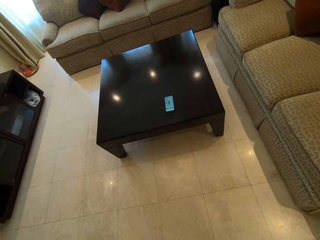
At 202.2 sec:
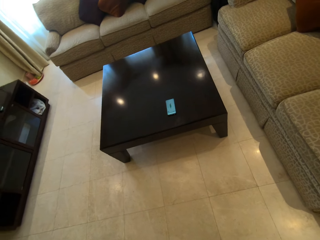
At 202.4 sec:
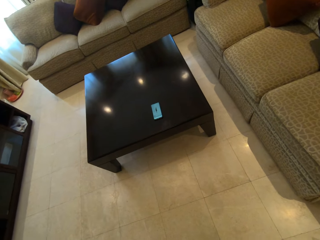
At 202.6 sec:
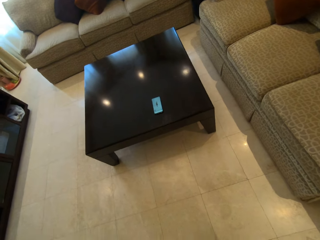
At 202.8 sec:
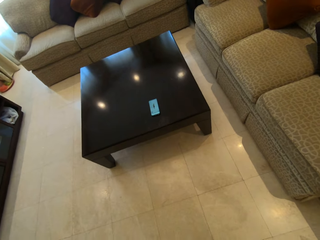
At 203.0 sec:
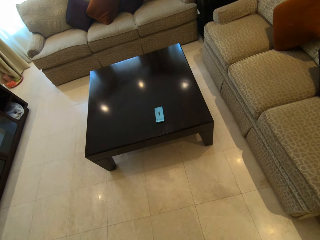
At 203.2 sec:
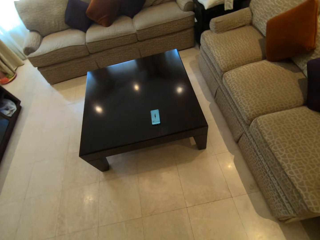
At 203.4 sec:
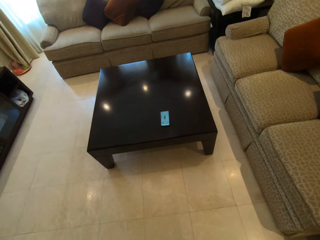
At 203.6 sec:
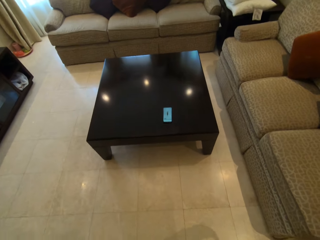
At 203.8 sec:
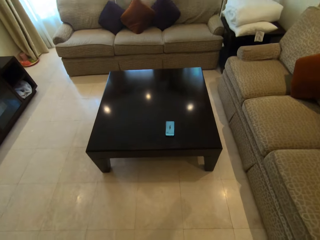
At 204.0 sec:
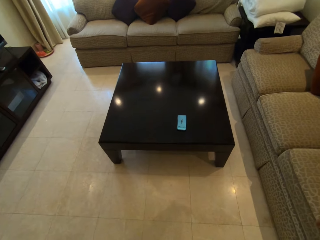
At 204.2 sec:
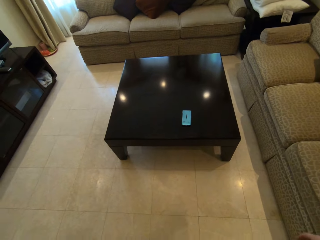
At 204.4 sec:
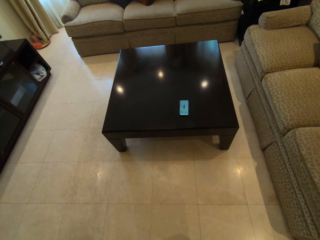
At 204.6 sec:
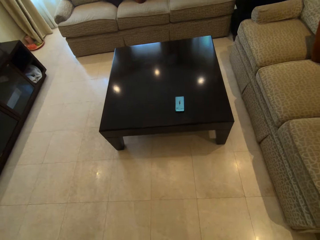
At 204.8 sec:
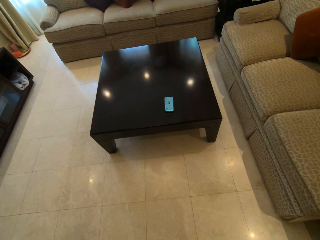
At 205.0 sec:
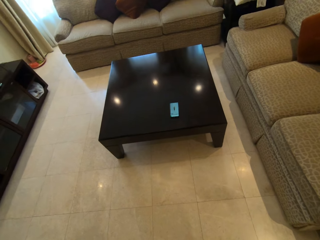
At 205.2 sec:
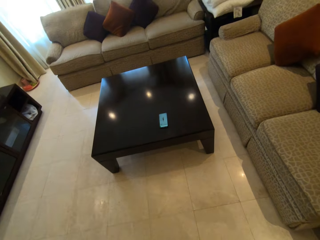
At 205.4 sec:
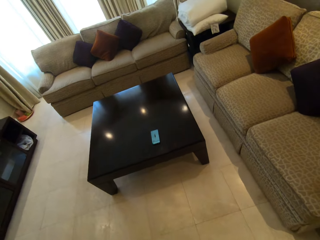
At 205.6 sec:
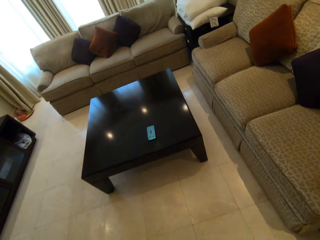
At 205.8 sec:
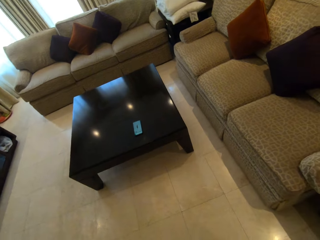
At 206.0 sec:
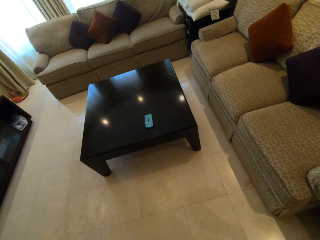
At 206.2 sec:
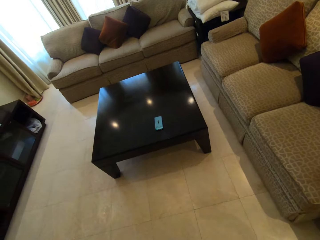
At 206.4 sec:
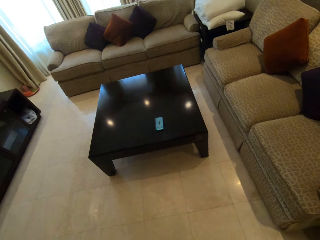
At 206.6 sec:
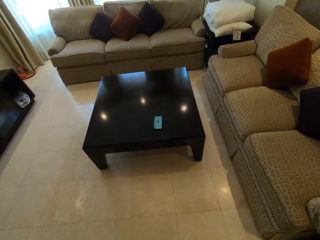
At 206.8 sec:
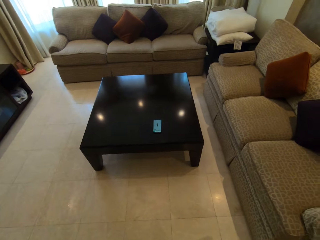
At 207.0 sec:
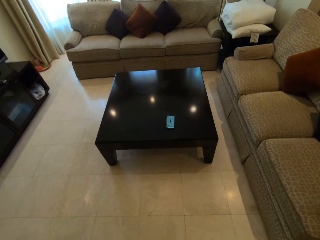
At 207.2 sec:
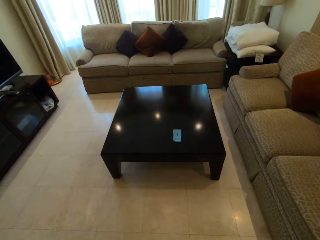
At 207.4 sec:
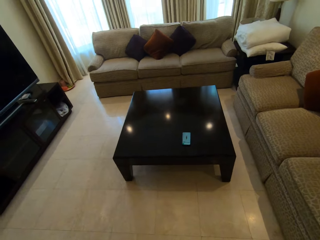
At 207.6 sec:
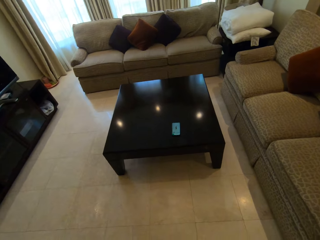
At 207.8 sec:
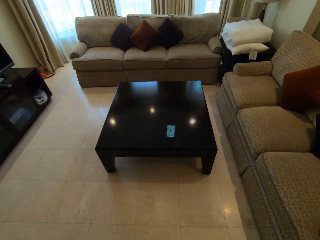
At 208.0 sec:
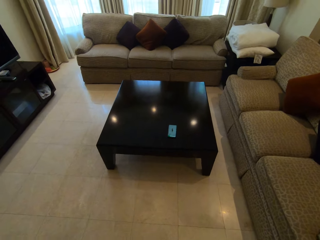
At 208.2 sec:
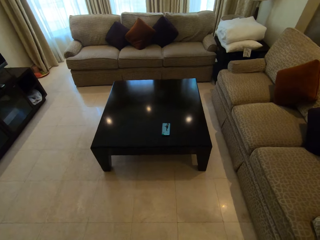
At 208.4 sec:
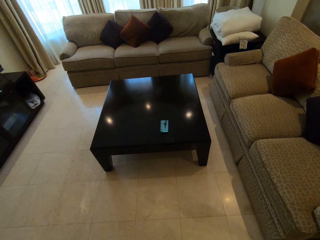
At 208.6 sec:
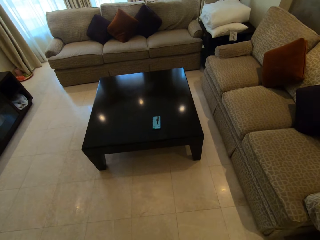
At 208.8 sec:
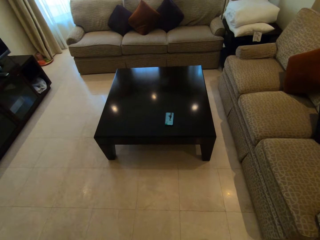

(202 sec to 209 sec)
The camera wearer carries out more exercise.

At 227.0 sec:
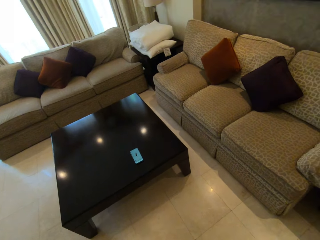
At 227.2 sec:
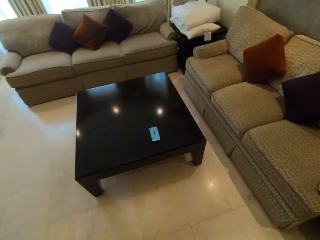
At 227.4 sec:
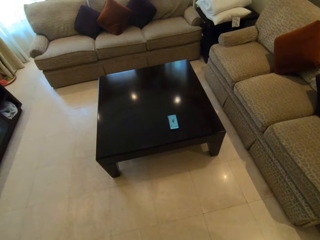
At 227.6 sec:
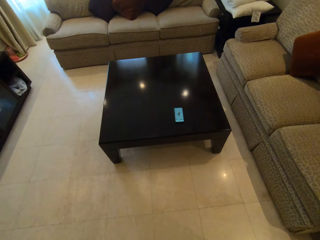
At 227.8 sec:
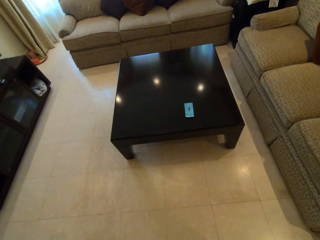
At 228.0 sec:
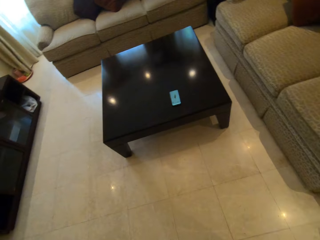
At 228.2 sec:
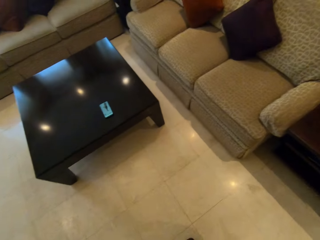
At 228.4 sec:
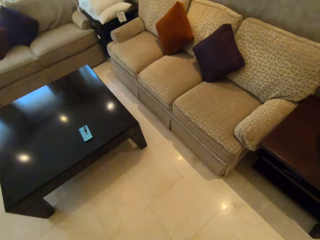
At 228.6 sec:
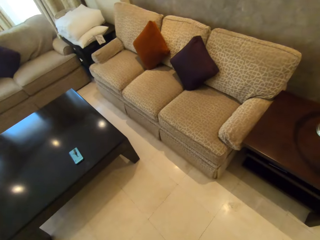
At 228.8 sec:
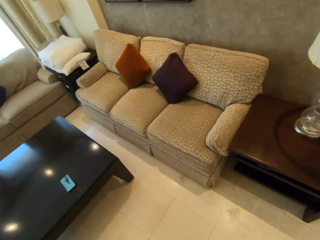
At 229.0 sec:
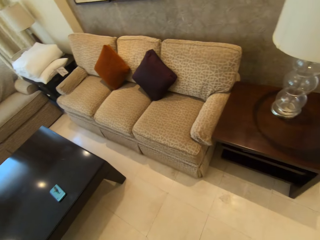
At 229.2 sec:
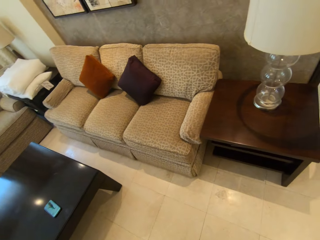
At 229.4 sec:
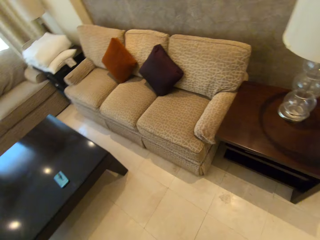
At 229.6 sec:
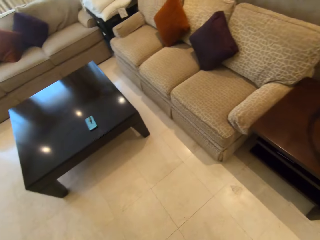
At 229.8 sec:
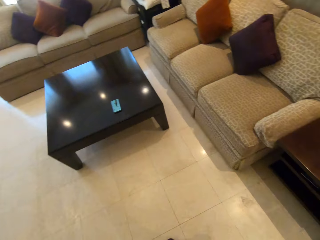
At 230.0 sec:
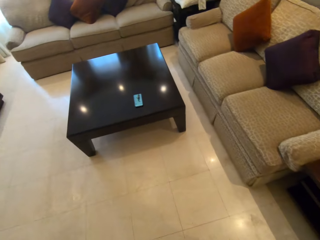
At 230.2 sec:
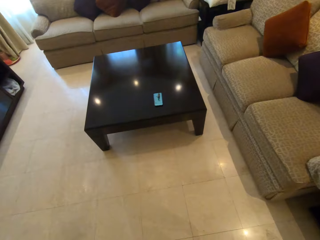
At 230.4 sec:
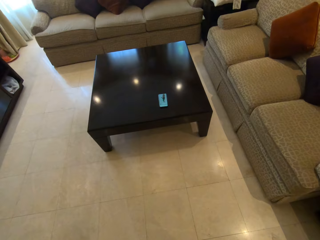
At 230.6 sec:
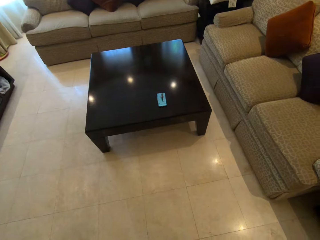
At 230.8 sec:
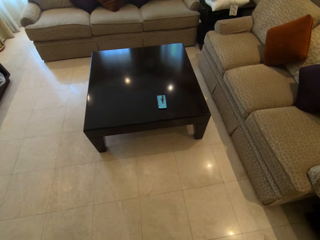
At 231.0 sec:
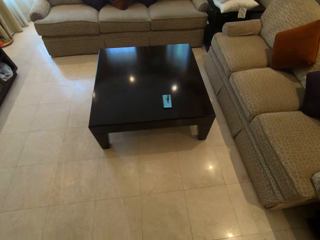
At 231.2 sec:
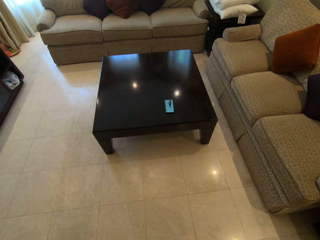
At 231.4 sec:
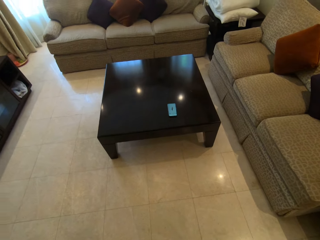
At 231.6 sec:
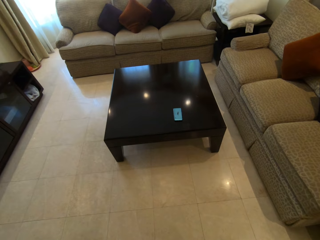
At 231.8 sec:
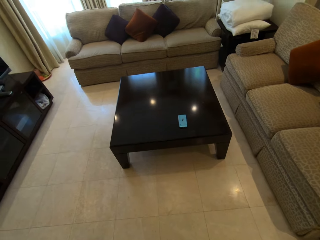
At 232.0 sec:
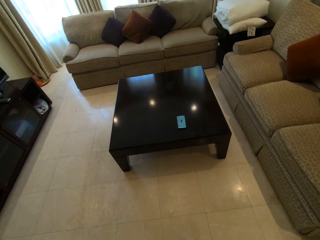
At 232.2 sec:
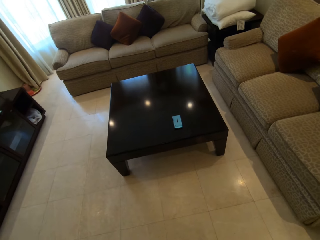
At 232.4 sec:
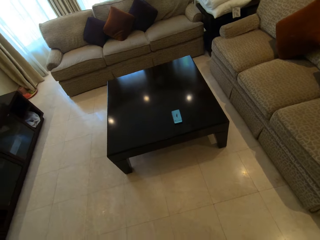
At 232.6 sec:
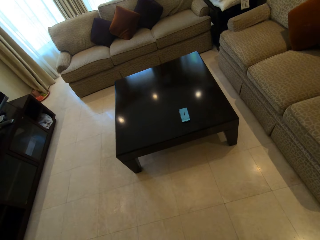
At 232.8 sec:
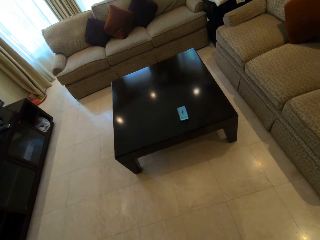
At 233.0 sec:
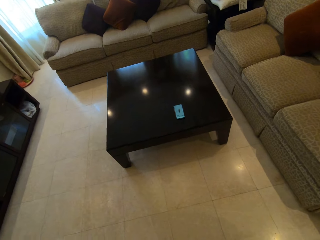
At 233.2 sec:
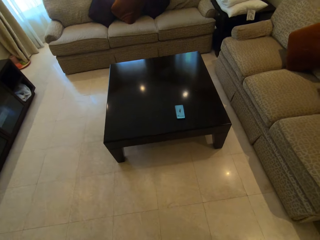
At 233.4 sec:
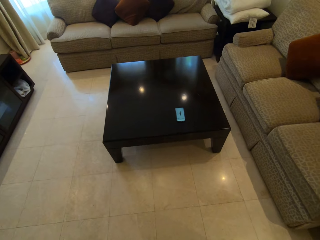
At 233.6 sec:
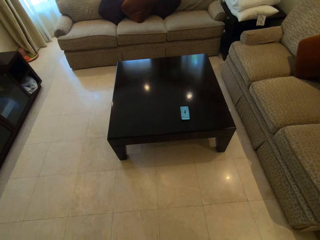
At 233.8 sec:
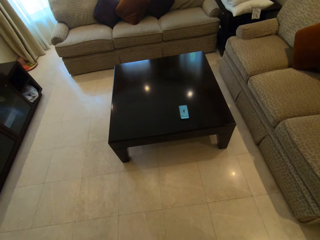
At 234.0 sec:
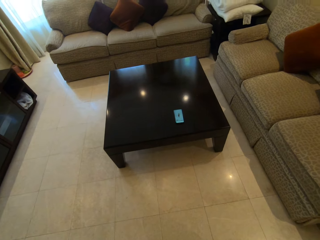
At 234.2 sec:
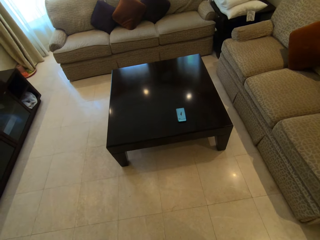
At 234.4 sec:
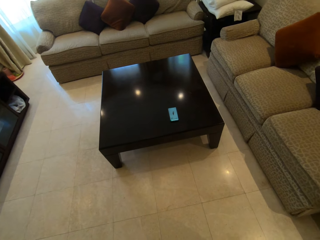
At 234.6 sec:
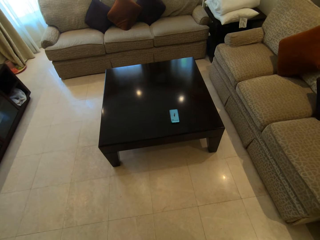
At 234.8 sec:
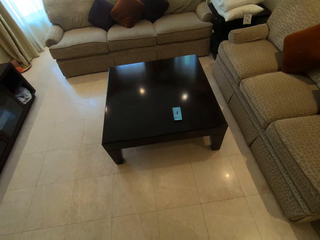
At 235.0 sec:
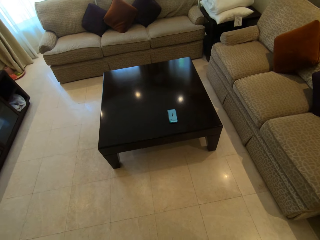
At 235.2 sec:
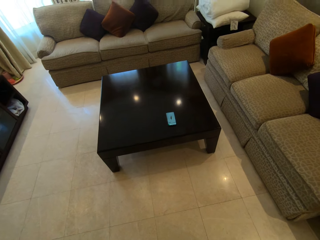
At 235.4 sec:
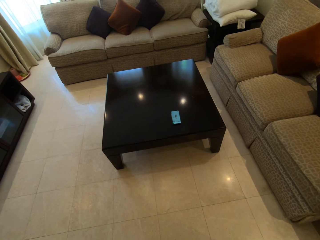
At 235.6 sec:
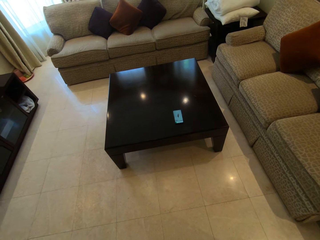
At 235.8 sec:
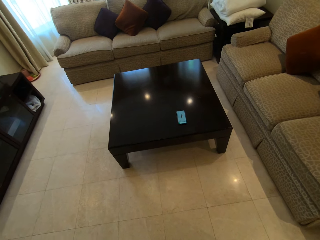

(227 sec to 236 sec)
The camera wearer stares at the sofa. They stare at the table.

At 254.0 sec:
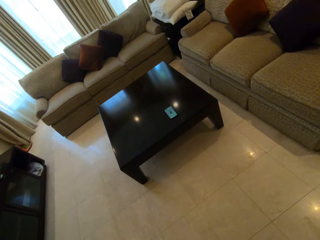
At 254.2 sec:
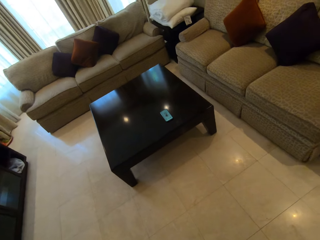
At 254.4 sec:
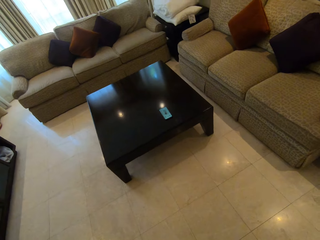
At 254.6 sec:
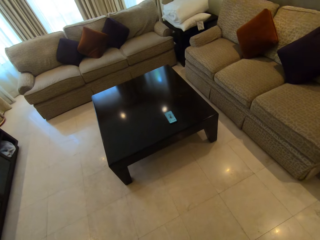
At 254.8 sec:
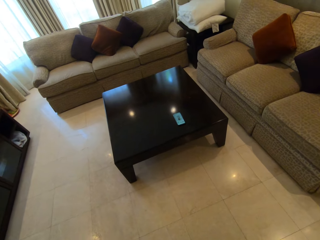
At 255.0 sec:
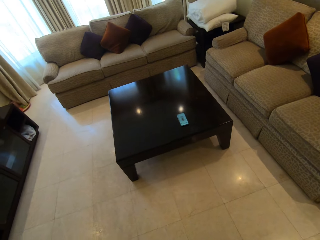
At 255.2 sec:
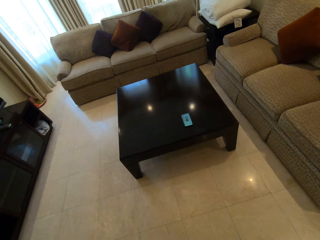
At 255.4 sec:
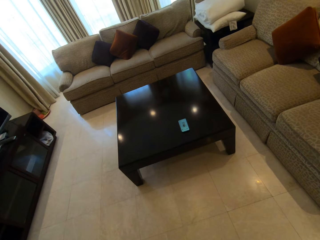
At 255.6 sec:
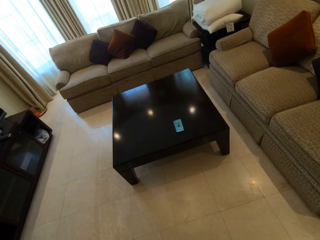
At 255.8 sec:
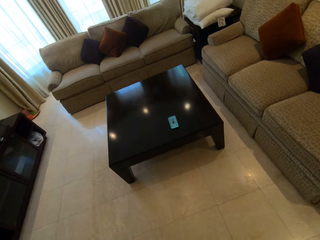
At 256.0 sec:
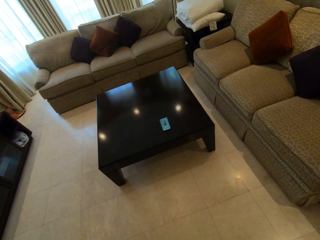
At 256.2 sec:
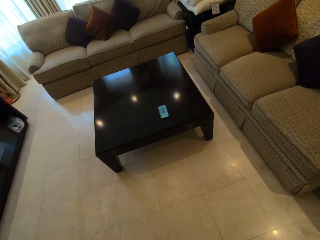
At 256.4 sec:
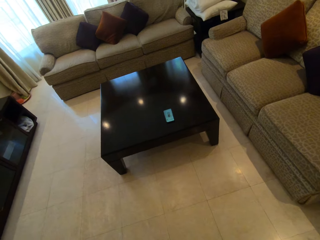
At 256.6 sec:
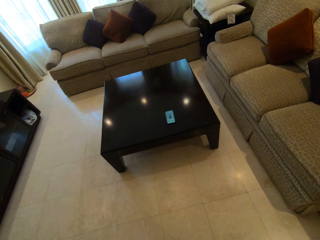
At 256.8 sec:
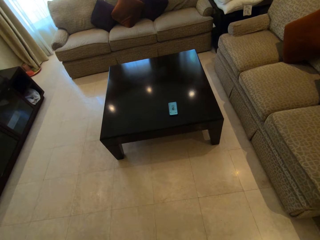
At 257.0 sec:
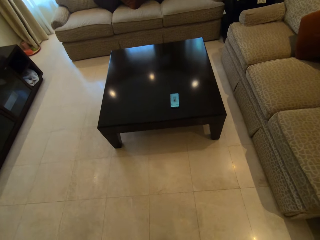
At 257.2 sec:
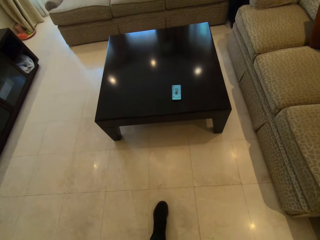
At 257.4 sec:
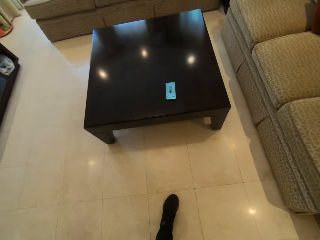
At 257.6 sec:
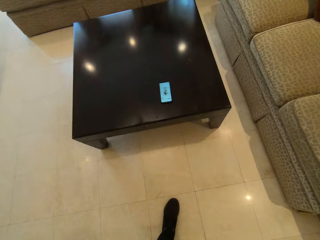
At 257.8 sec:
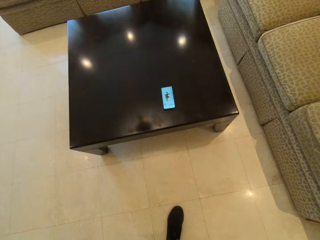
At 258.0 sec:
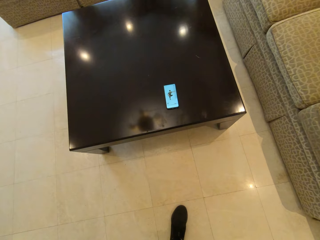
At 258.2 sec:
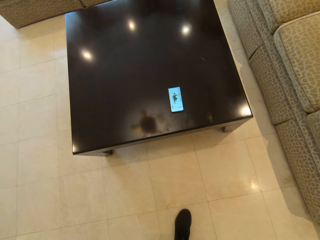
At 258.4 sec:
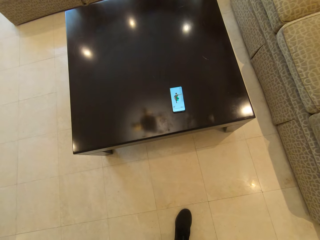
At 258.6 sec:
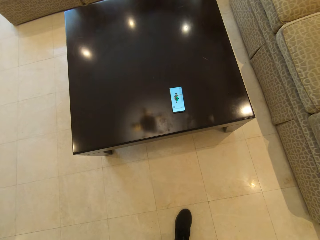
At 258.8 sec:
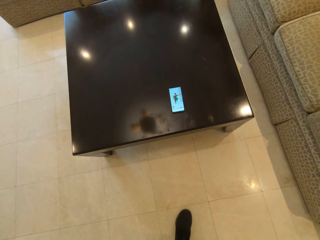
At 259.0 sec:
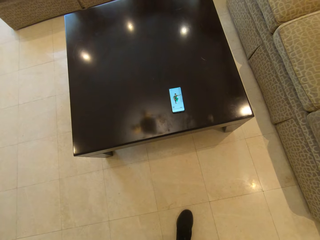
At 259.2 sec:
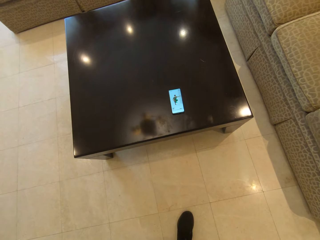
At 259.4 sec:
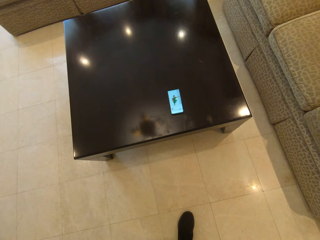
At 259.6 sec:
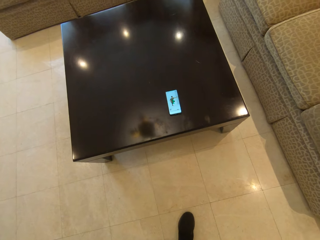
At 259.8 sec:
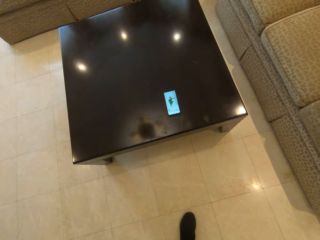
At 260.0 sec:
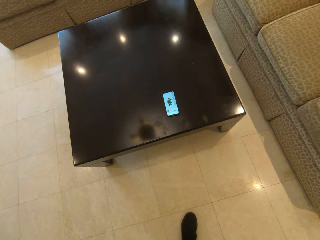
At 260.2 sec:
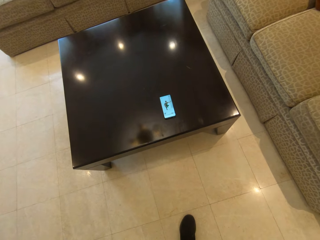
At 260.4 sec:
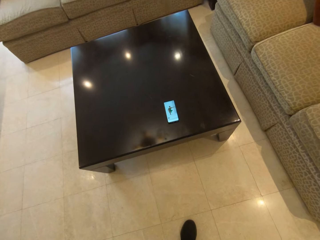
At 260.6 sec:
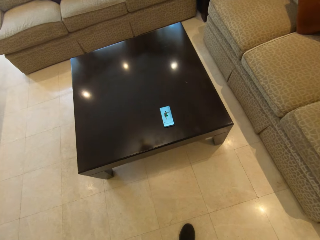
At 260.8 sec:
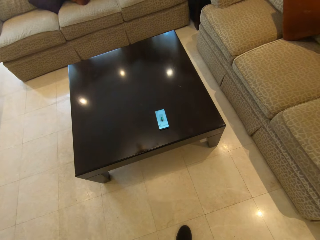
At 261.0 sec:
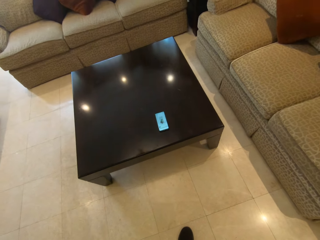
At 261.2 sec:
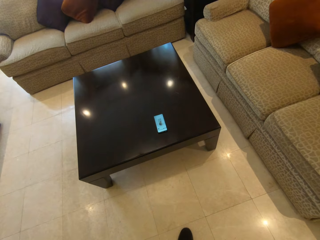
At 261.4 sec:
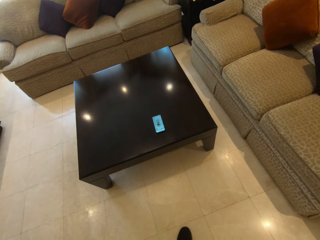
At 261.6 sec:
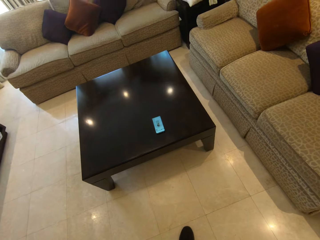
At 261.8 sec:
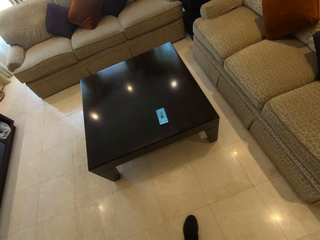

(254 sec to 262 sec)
The camera wearer listens to the instructional video on the phone. They look at the phone on the table. They move closer to the table.
